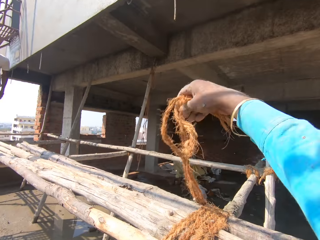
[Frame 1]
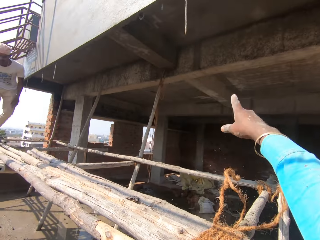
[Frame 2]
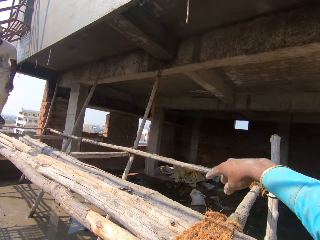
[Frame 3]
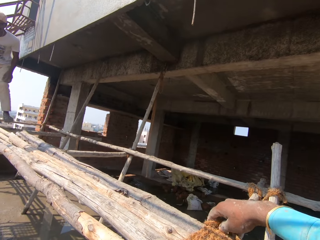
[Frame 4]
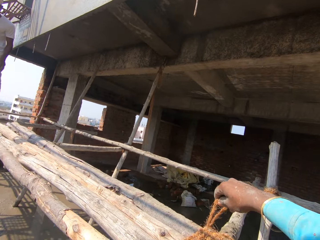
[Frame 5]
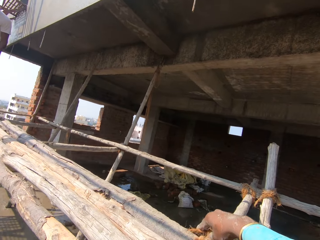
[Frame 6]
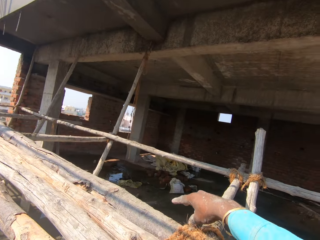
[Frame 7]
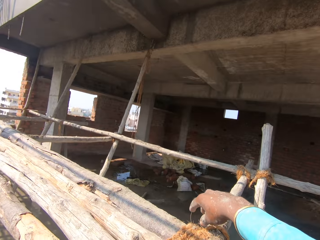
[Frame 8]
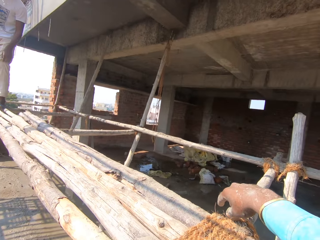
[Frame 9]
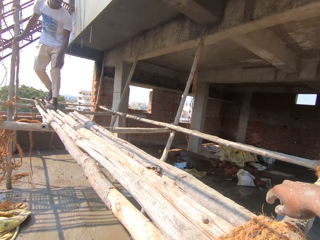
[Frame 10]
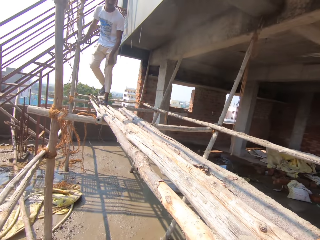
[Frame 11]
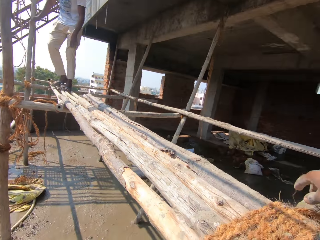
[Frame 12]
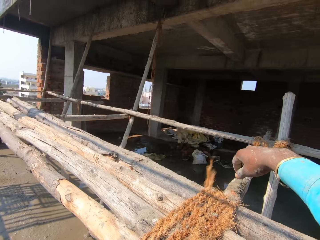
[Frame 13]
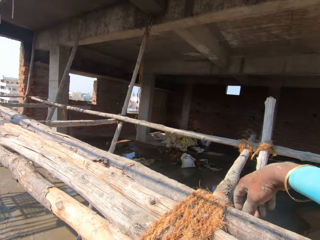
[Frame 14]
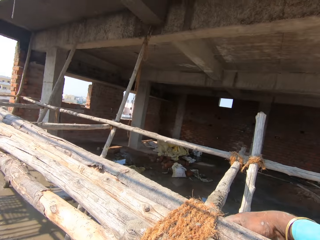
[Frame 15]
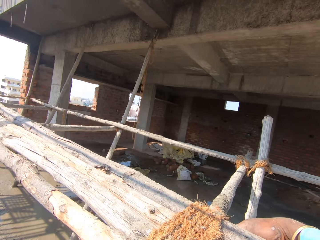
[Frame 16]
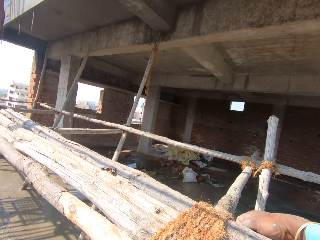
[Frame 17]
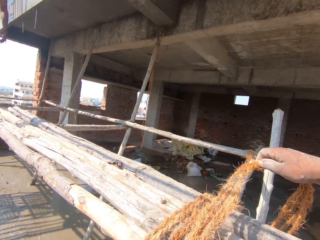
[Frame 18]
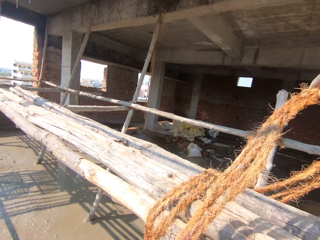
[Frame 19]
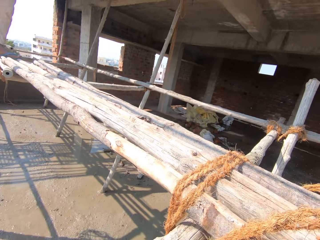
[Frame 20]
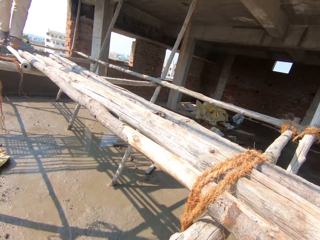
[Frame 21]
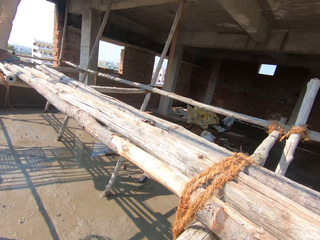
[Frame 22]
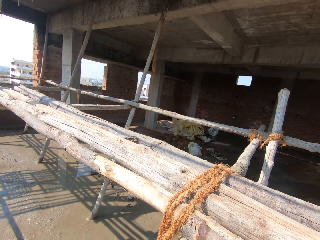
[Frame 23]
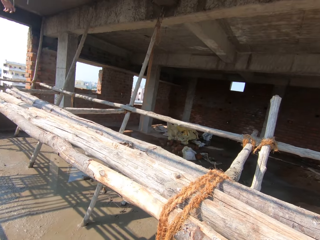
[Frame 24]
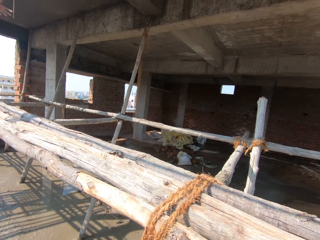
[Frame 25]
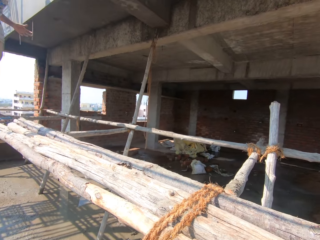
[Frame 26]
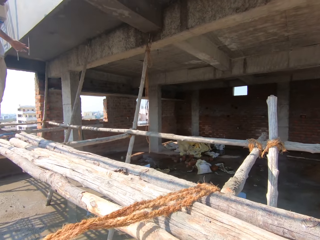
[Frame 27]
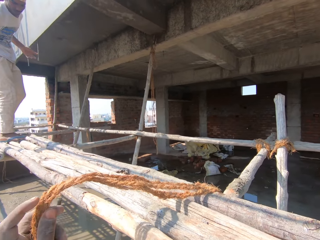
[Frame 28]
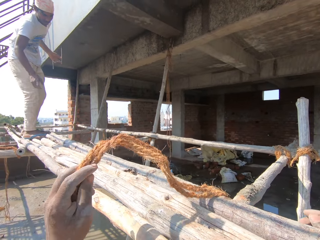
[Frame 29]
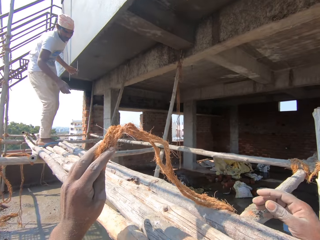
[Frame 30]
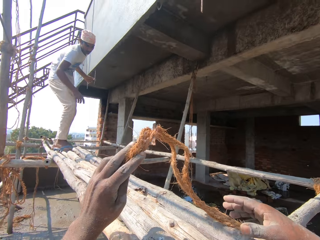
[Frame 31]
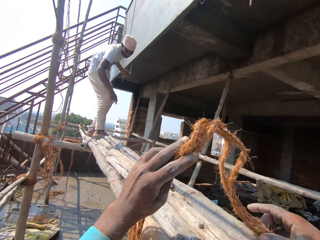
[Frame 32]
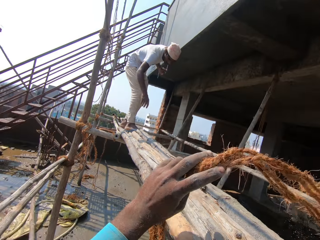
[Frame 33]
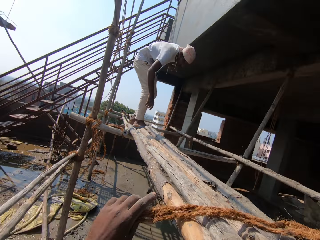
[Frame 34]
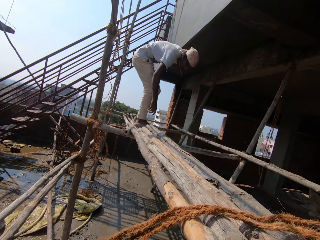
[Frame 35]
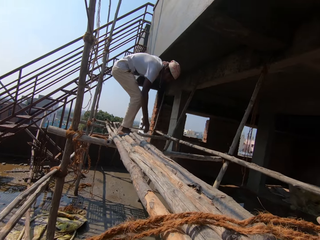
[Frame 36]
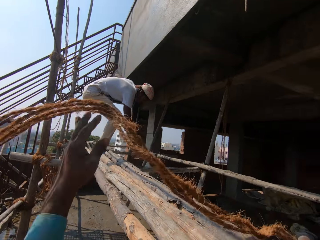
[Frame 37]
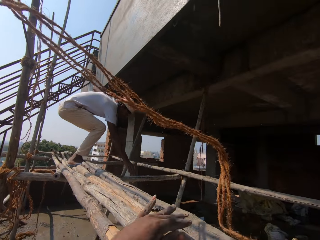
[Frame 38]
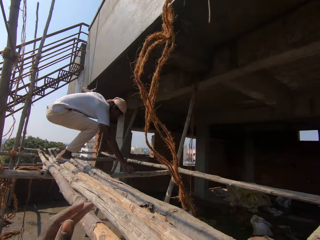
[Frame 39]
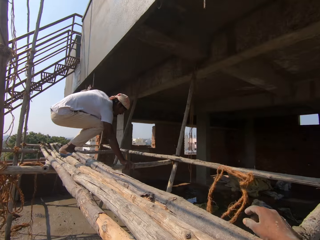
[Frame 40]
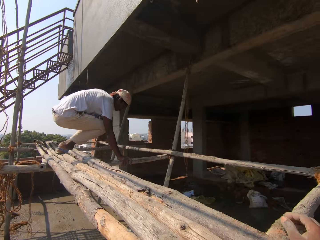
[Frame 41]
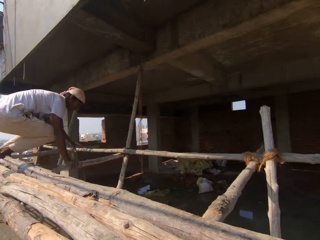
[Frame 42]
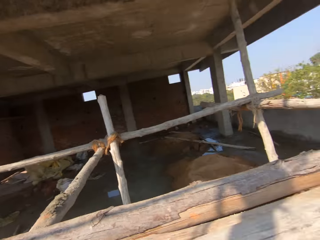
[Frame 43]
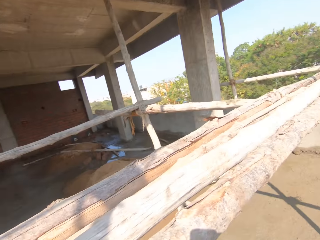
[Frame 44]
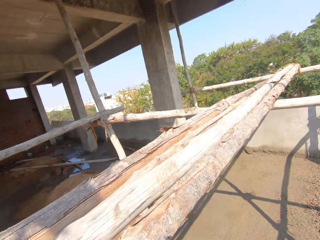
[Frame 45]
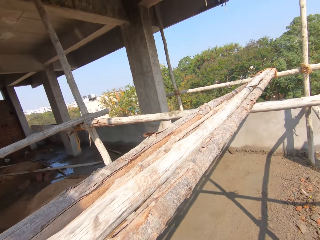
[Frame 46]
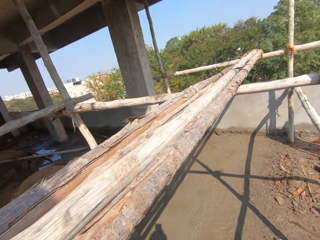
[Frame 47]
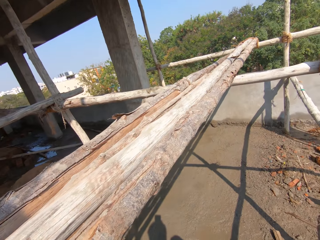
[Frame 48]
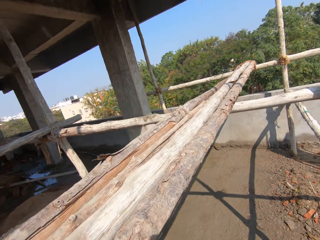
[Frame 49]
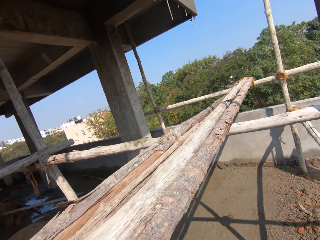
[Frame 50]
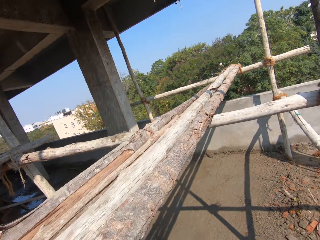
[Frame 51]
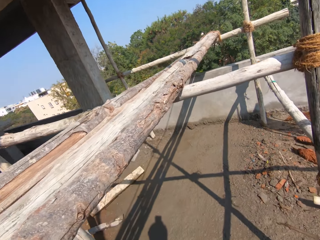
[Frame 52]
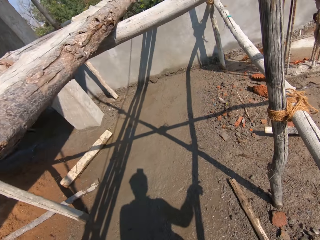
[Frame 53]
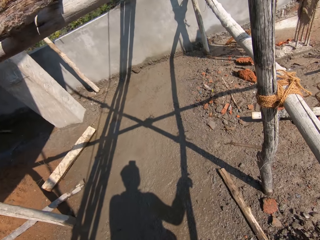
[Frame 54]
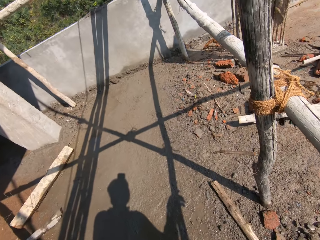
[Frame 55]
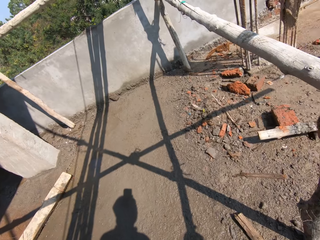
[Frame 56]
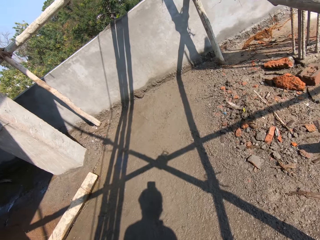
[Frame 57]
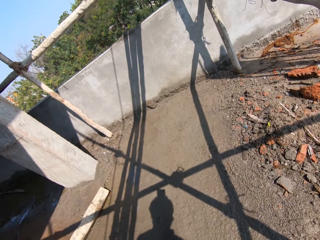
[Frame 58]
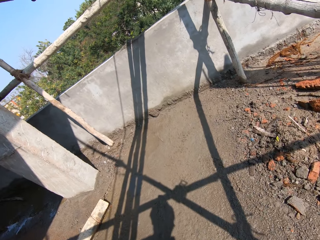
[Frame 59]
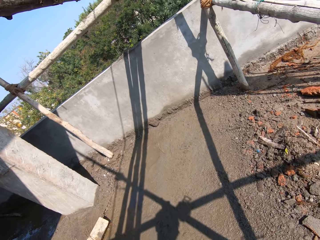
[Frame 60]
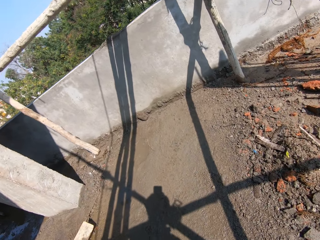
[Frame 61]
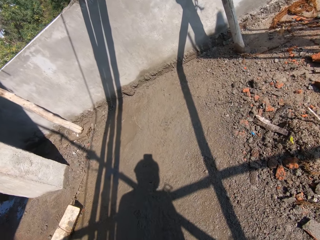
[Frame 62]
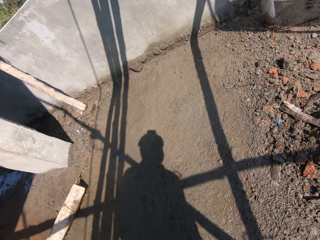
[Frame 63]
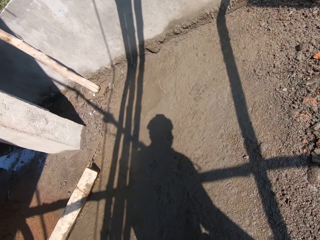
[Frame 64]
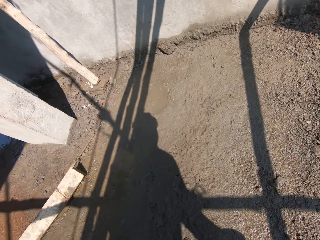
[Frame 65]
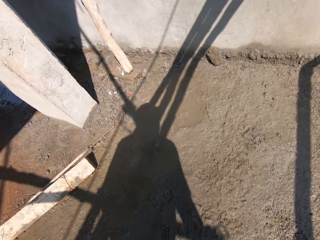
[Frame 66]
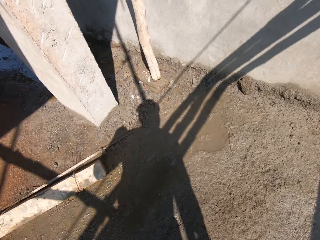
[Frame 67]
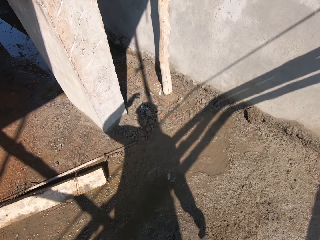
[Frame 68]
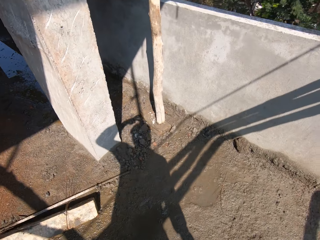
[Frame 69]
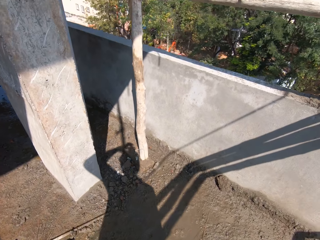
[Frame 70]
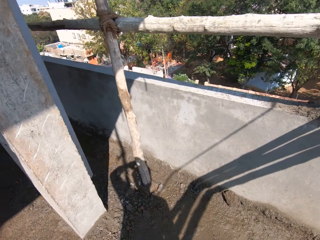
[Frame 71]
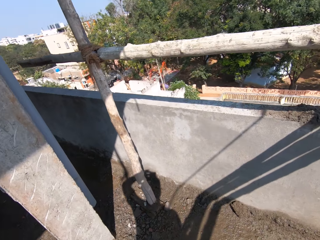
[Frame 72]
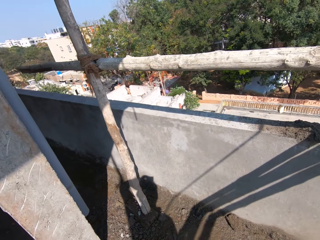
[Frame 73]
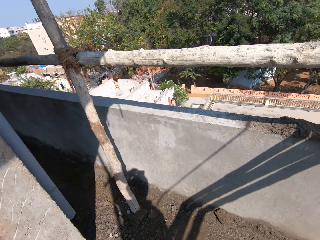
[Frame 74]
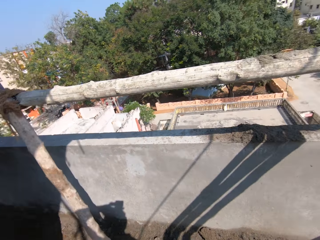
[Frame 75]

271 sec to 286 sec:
The camera wearer unties the rope. They walk around on the ground.

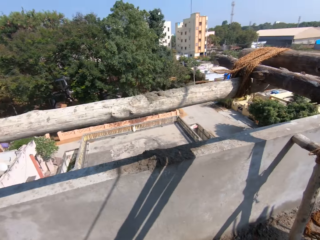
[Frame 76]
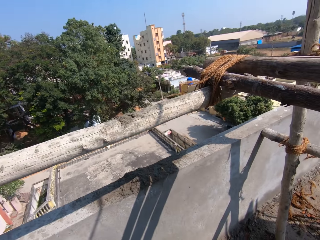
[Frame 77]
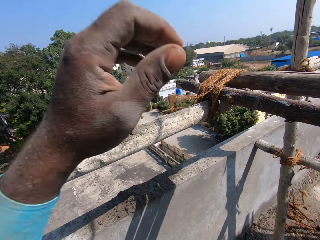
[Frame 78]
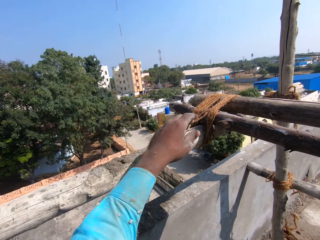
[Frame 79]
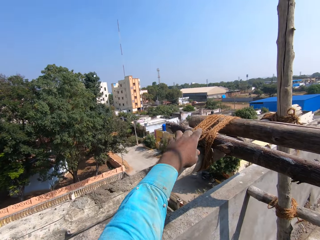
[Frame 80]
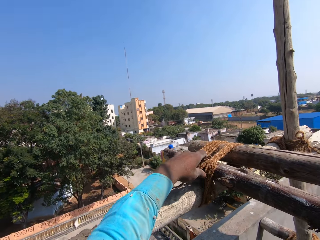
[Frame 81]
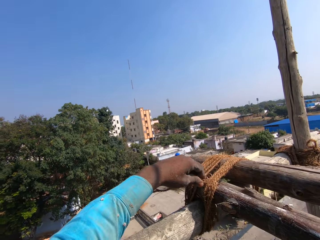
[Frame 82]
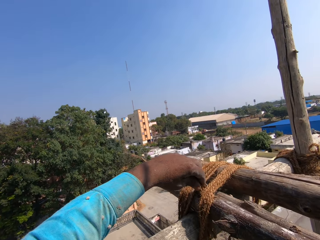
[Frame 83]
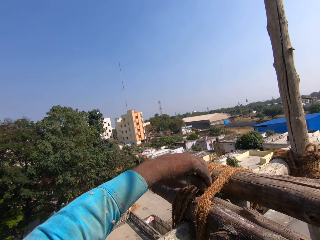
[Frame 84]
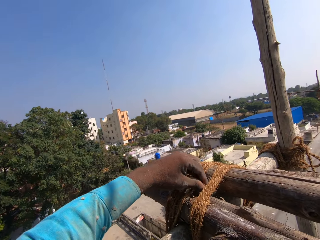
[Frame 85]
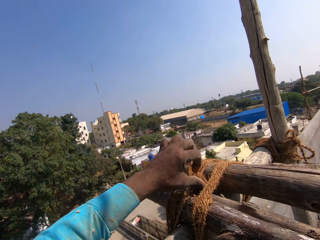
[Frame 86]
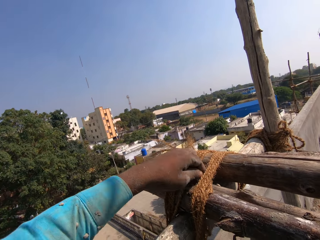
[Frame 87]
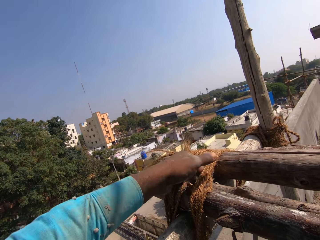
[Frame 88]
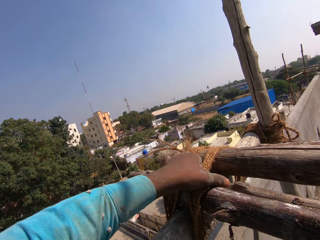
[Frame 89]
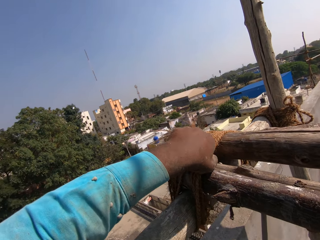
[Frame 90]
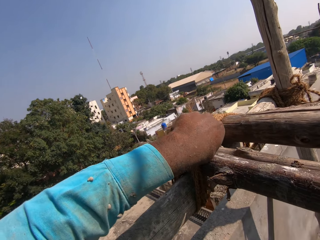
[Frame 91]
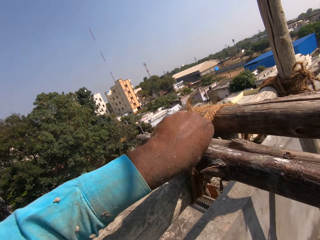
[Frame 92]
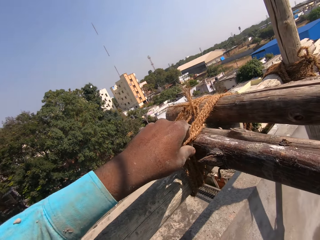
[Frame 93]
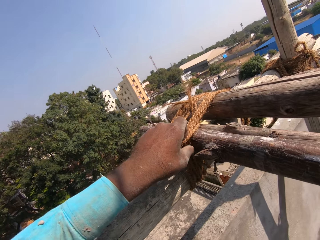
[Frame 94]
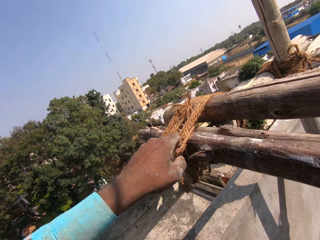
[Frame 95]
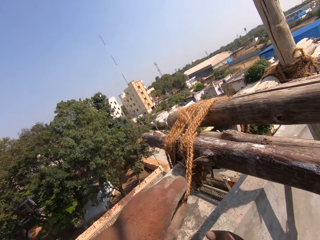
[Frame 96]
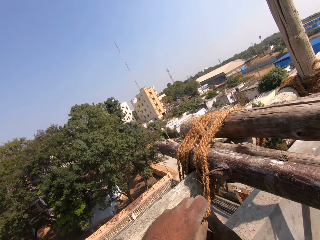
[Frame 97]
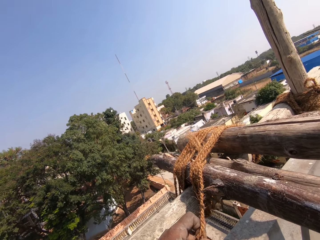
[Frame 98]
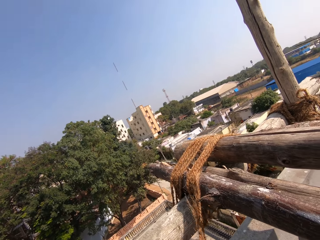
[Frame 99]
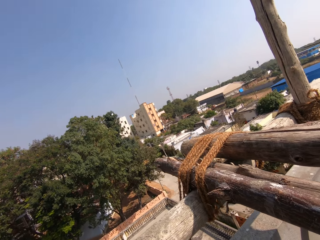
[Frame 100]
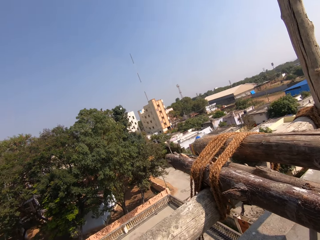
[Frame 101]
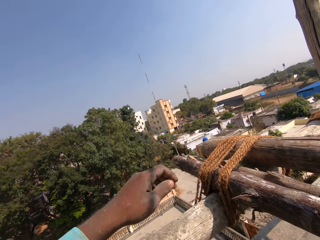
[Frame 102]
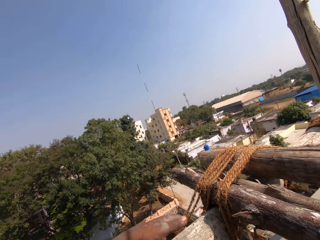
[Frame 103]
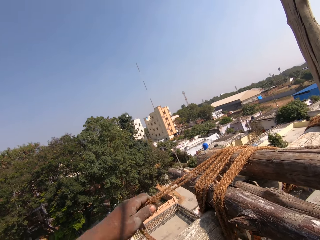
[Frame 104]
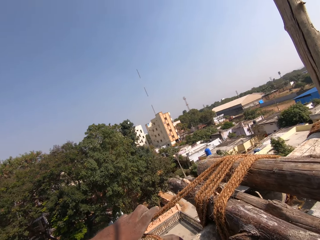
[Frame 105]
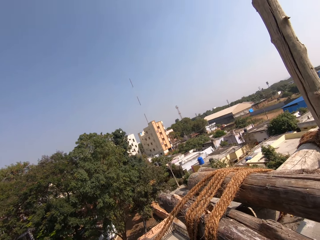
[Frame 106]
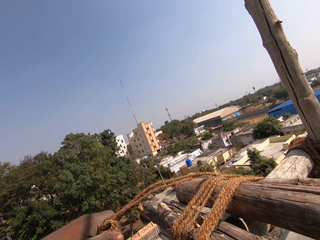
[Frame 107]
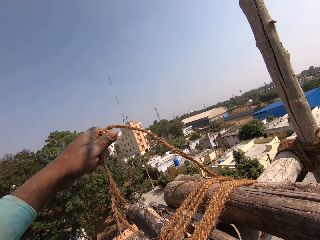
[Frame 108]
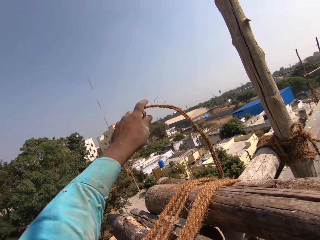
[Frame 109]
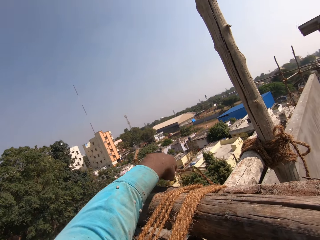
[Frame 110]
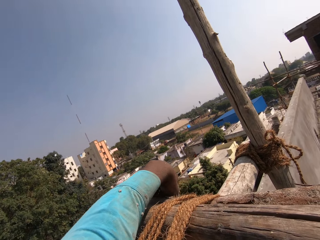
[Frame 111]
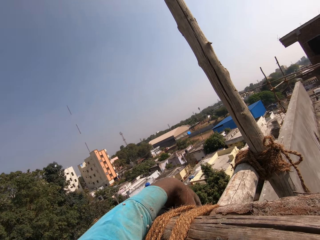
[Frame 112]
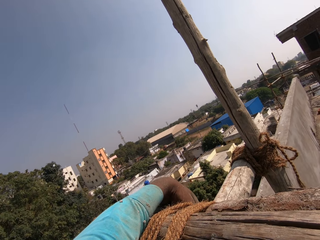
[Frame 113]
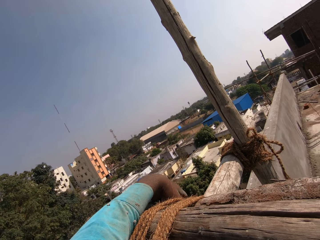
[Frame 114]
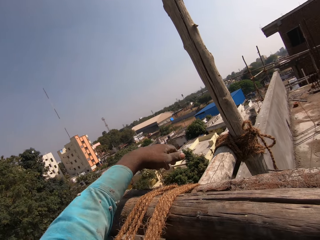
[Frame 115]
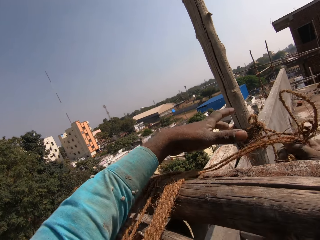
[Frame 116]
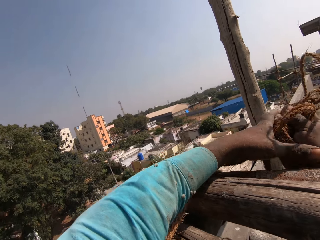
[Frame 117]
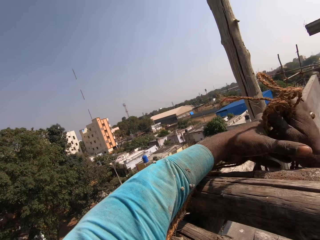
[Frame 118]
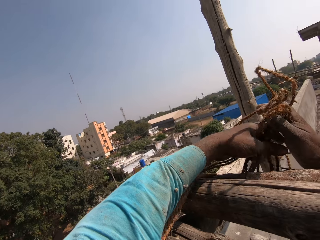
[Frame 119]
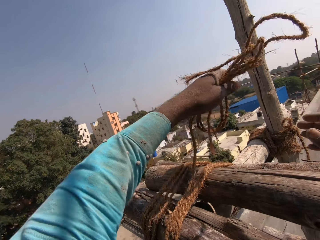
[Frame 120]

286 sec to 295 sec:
The camera wearer touches the rope. They untie the rope. They pull the rope. They untie the rope.
